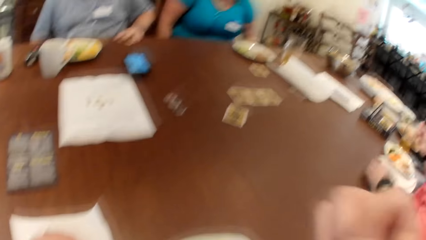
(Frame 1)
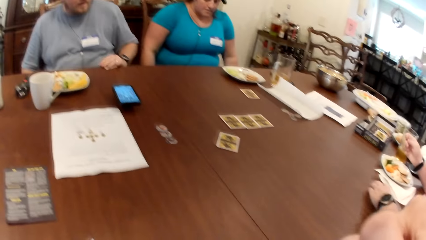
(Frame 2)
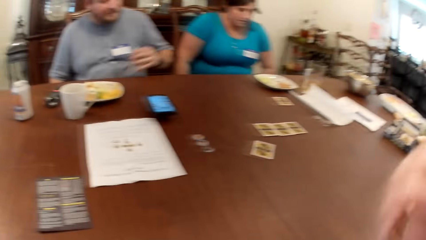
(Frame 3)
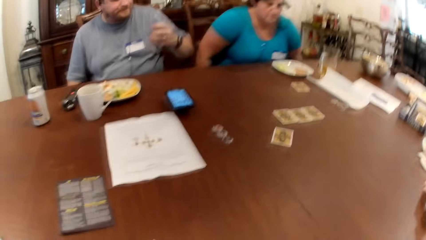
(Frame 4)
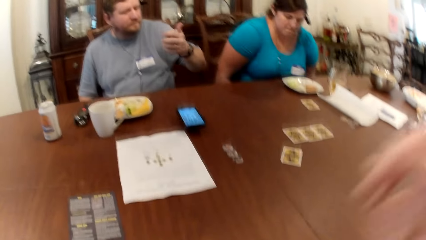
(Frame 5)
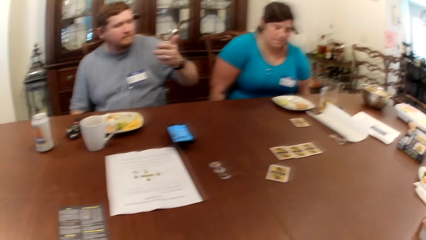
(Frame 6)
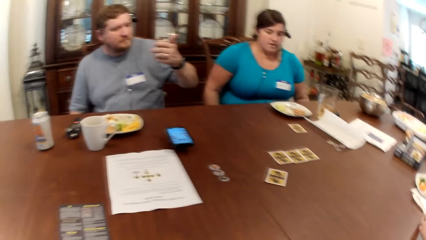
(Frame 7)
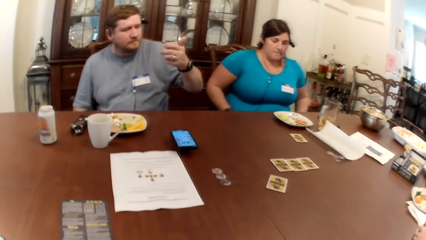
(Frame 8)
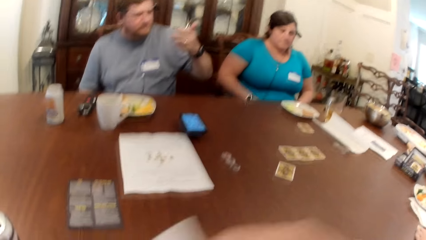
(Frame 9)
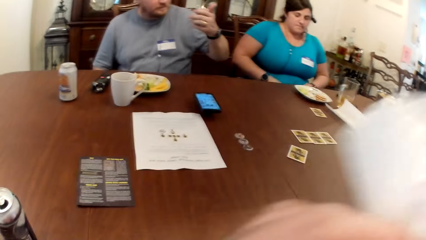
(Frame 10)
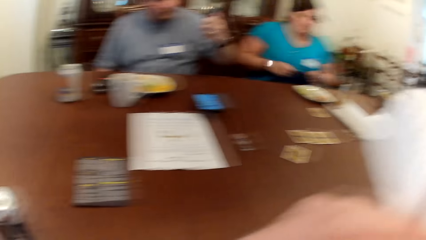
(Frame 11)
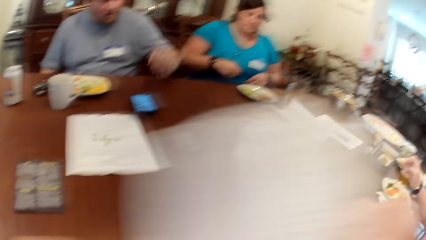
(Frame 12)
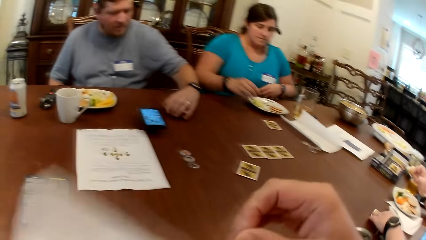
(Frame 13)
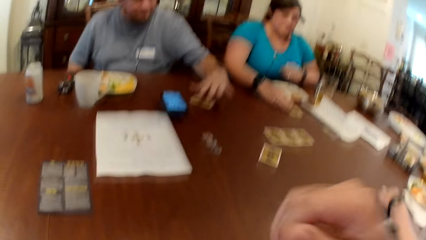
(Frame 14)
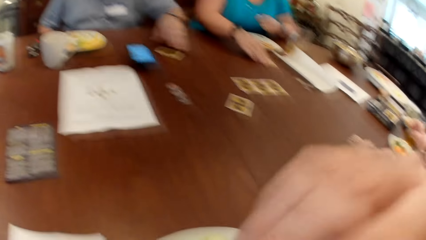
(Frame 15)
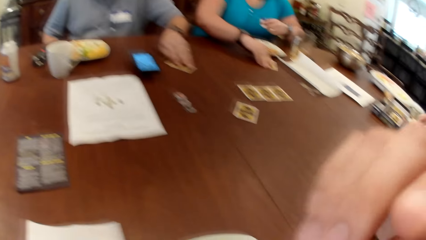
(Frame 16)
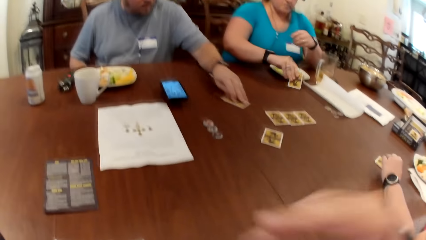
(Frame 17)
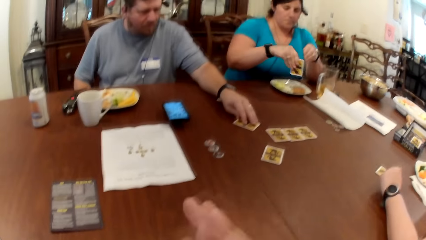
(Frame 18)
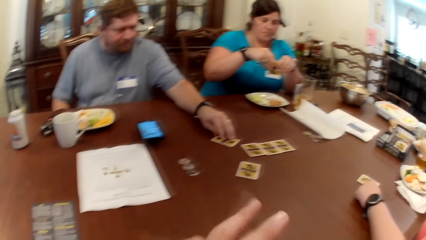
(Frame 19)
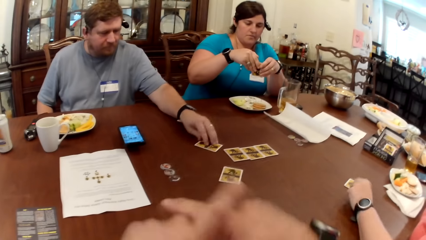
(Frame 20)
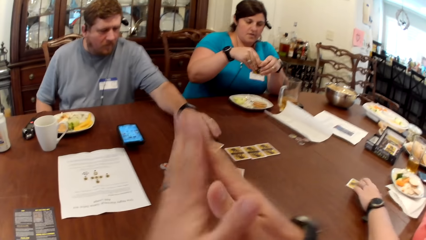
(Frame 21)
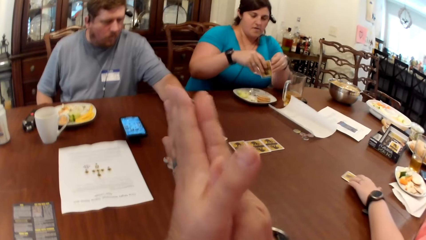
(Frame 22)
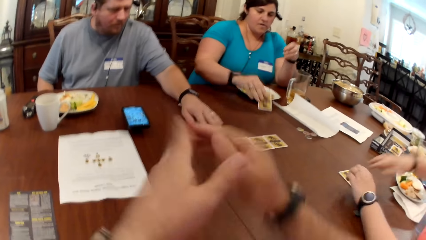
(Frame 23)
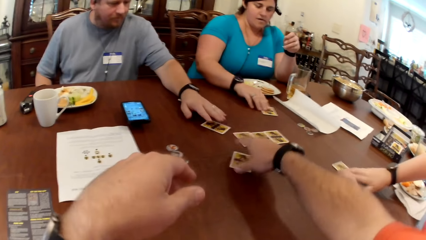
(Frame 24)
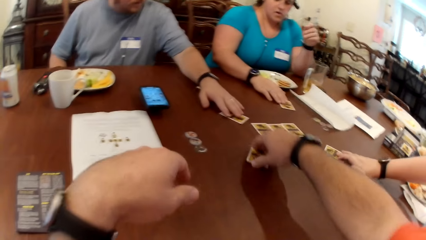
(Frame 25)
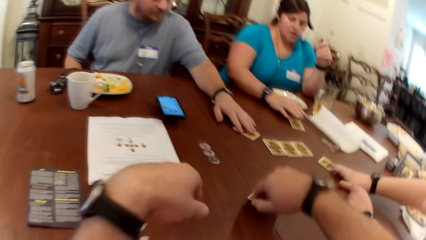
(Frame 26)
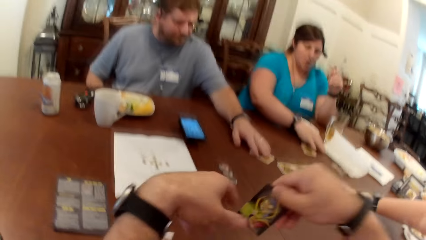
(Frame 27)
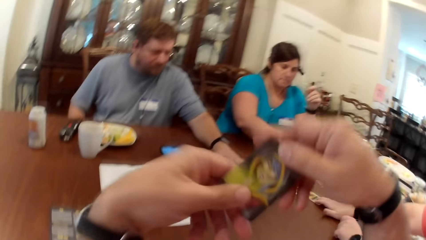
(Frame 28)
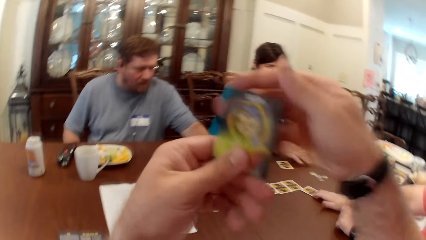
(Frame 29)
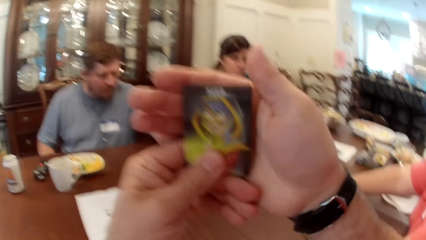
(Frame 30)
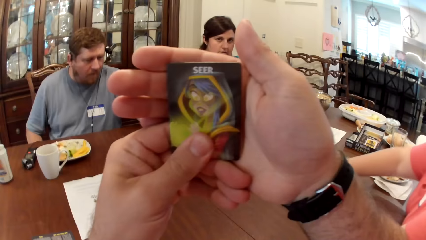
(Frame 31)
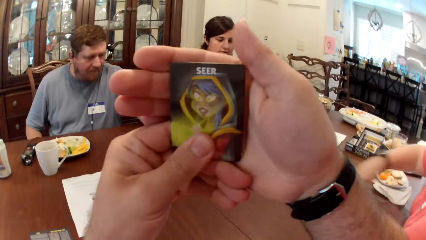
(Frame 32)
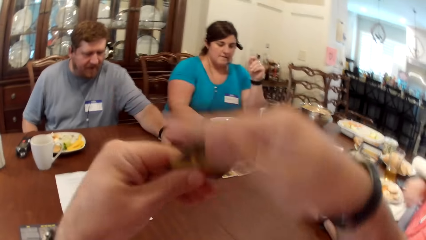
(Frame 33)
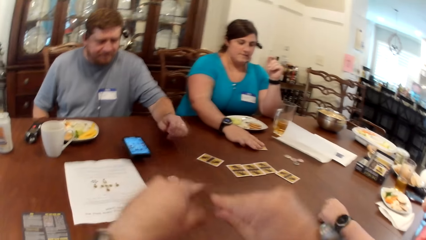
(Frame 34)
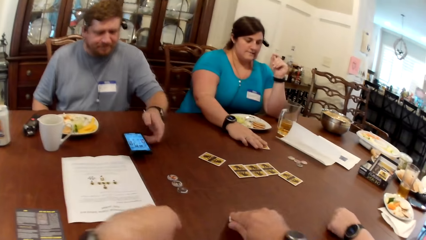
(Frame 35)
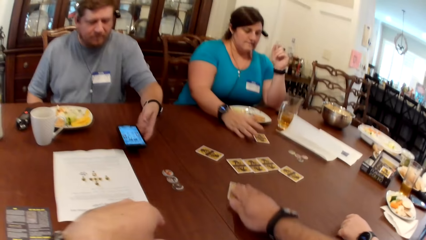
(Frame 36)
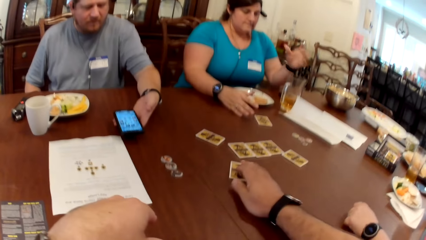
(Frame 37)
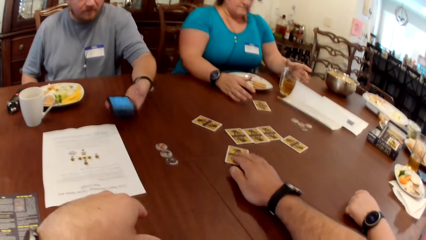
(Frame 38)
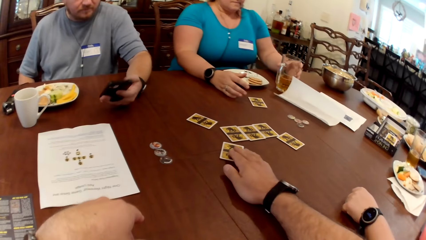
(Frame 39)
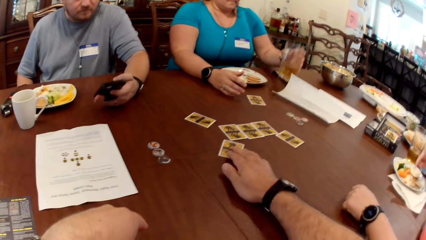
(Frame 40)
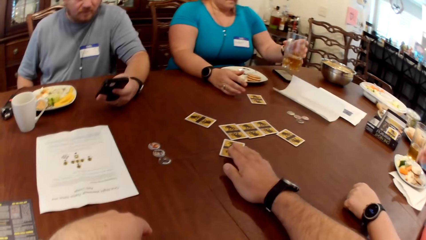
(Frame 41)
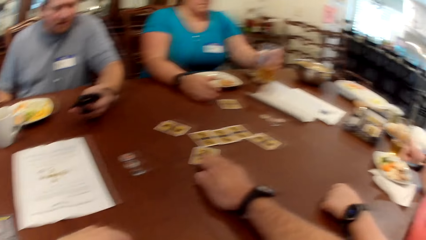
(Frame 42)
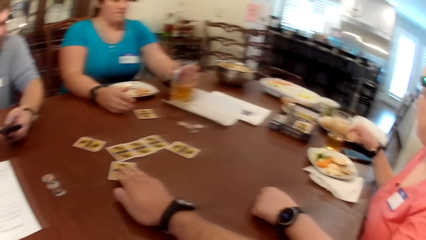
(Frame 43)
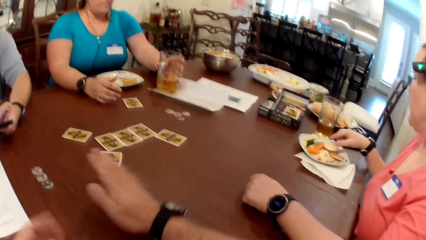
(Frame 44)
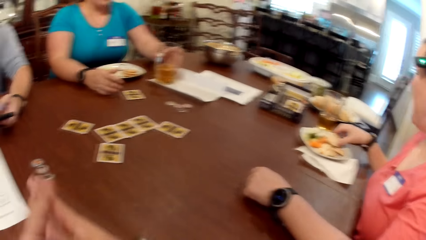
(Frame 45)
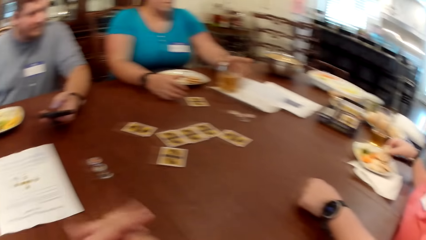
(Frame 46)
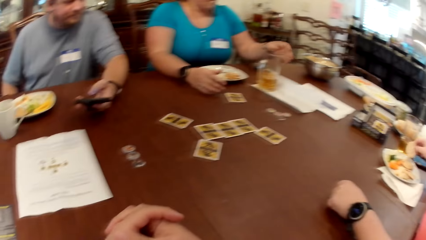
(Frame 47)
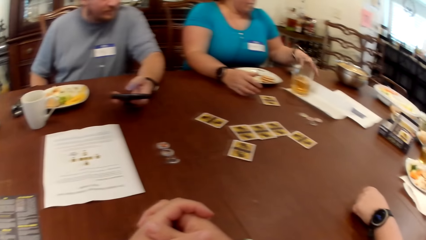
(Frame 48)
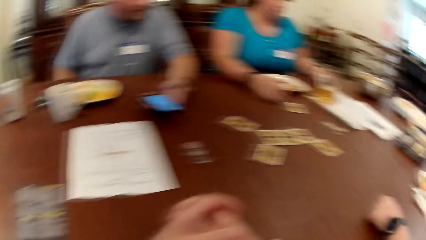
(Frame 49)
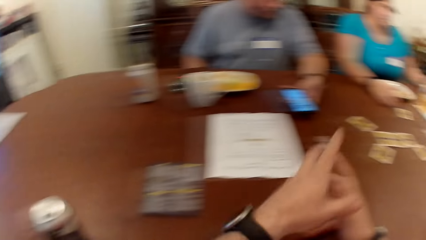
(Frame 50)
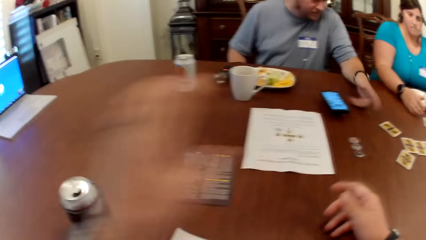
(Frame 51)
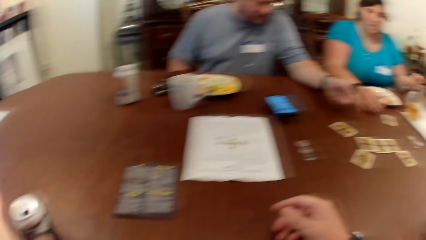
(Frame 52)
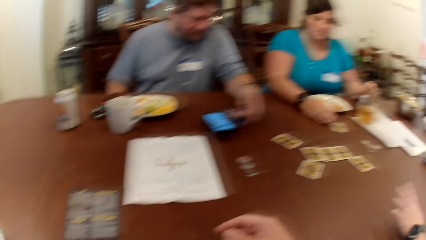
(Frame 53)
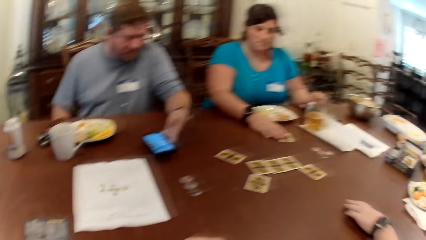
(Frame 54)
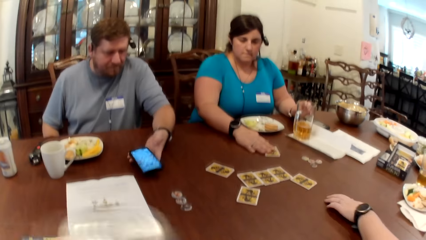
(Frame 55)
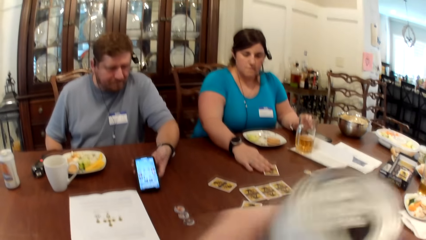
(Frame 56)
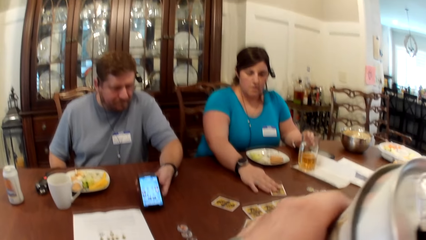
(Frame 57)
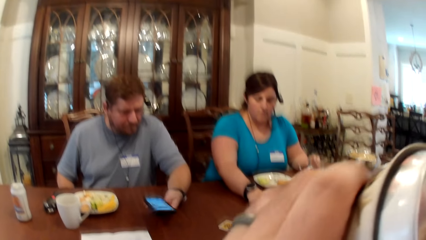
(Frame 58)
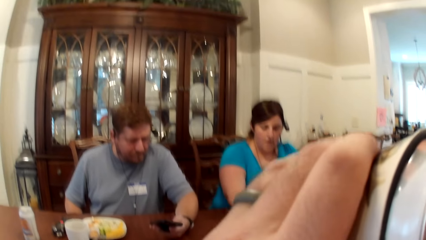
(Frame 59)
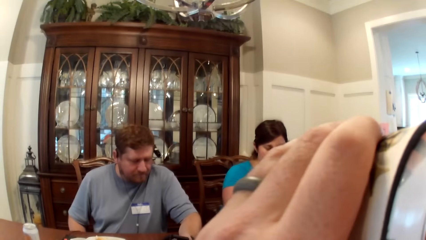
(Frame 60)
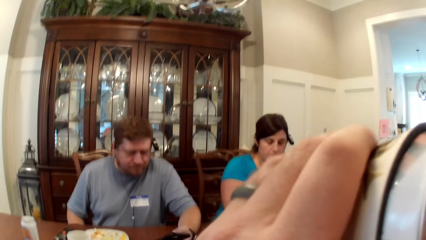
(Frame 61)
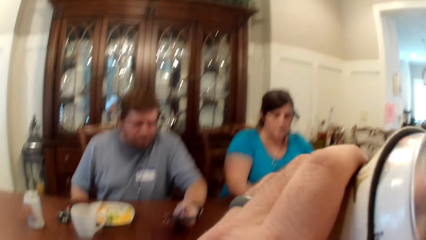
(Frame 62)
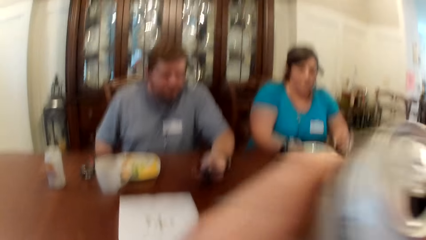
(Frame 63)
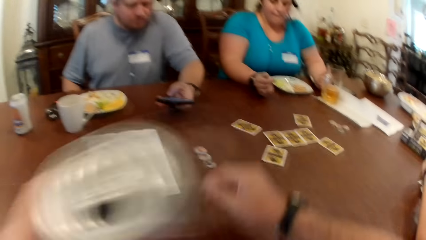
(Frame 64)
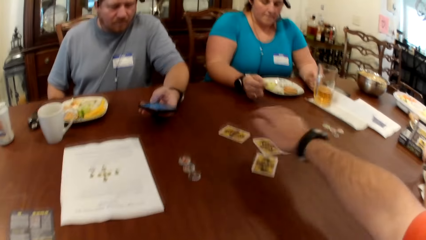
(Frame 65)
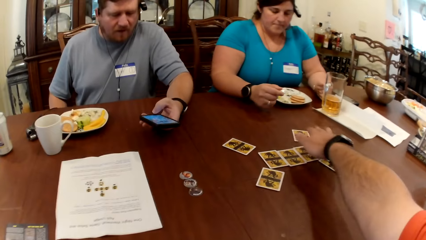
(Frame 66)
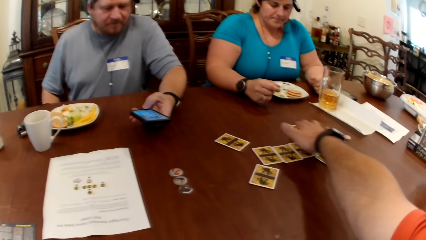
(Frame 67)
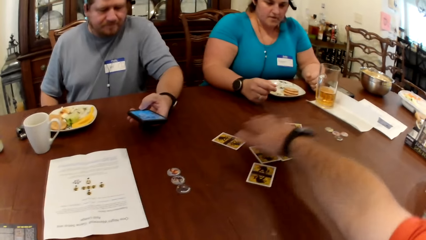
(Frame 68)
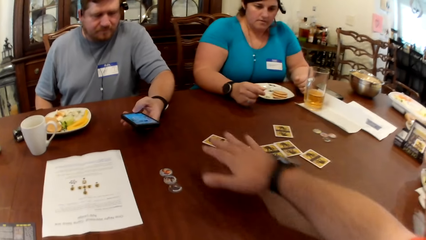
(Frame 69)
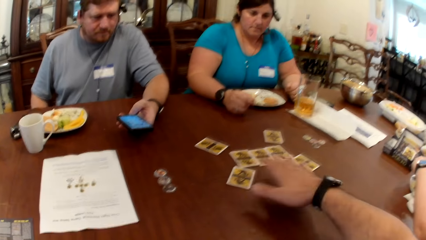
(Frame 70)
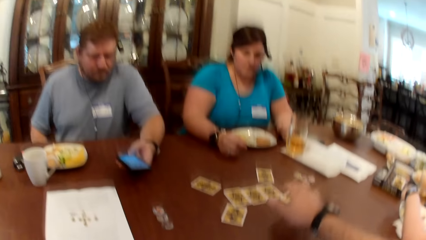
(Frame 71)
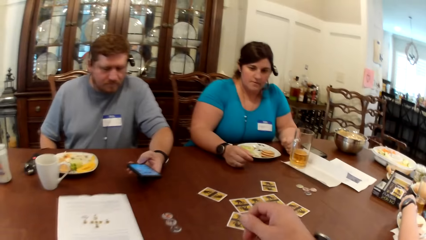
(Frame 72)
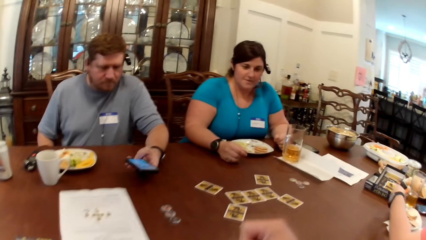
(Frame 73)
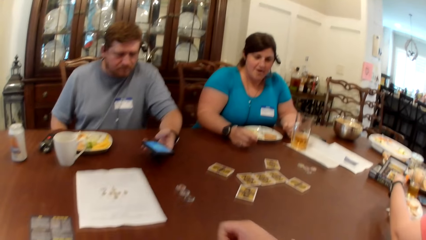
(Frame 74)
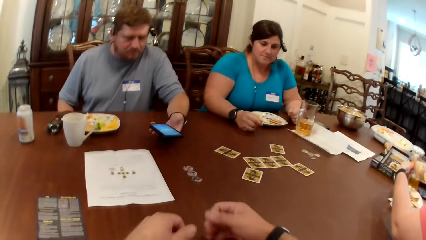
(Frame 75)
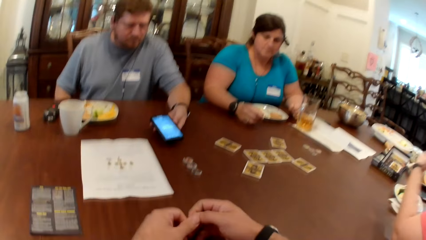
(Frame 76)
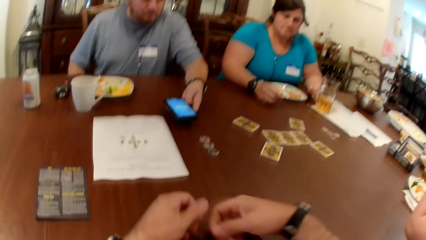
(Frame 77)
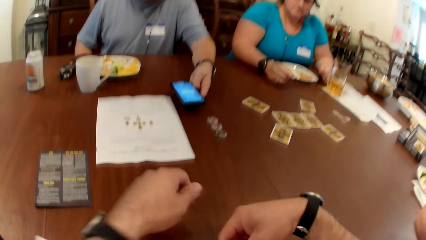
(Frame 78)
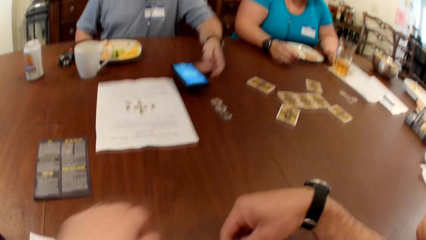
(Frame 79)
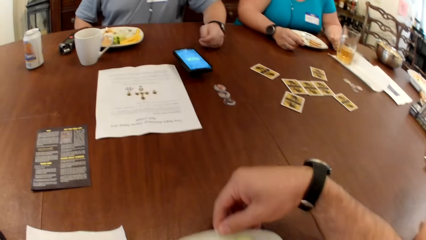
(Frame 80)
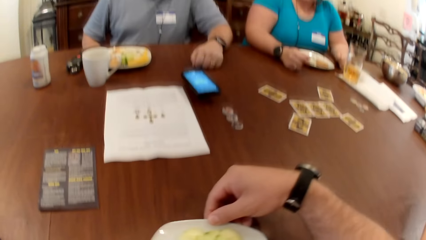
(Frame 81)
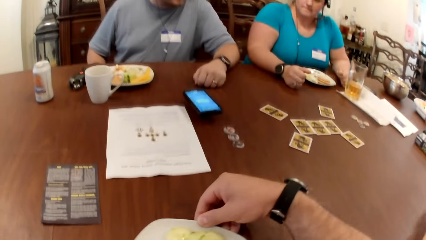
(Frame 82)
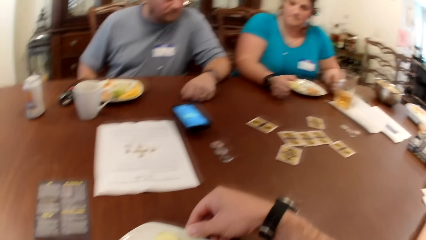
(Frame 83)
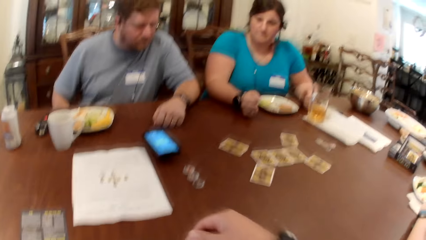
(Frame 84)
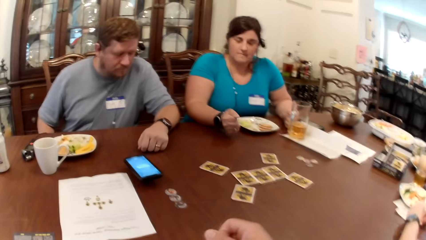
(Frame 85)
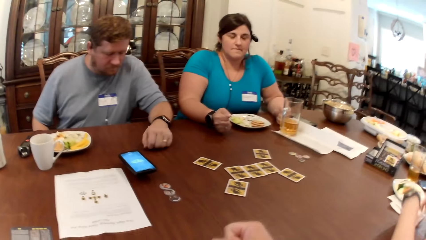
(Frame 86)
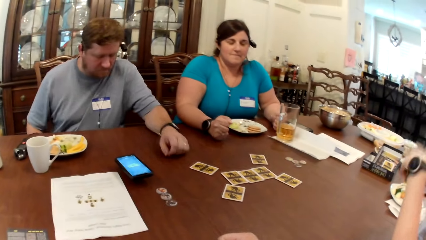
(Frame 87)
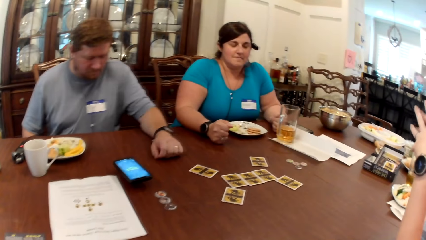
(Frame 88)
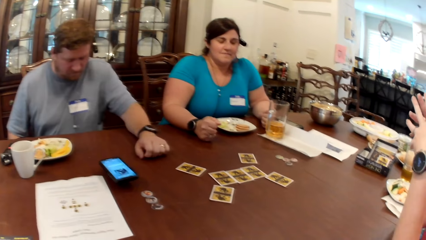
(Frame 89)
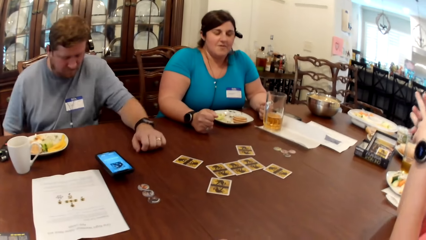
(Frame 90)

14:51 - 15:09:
A woman sits on the chair by the table. The man picks the card with his left hand. Another woman adjusts her chair. The man holds the card. The camera wearer picks the paper on the table with his left hand. He drops the paper in his left hand on the table. The man places the card in his left hand on the table. The second woman picks a card with her left hand. The man places the card in his left hand on the table again. The camera wearer puts his hands together. A third woman moves a card with her right hand. The camera wearer picks the card on the table with his right hand. He stares at the card. He places the card in his right hand on the table. The man picks a phone. The man operates his phone with his left hand. The second woman picks a glass. The second woman places a glass cup on a paper on the table with her left hand. The third woman picks a biscuit from her plate. The man places the phone in his left hand on the table. The camera wearer moves his hands. The man operates his phone with his left hand. The second woman moves the card on the table with her right hand. The camera wearer drinks from the canned drink with his left hand. He hovers his right hand over the cards on the table. He moves his hands on the table. The man leaves the phone in his right hand. The camera wearer pulls a plate.
